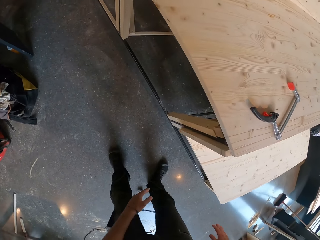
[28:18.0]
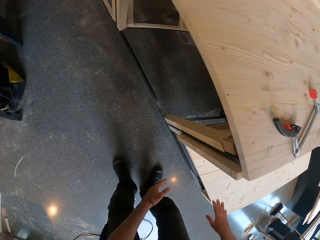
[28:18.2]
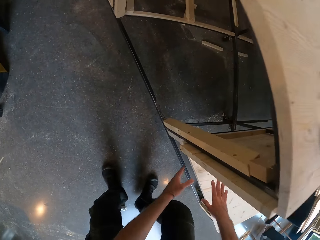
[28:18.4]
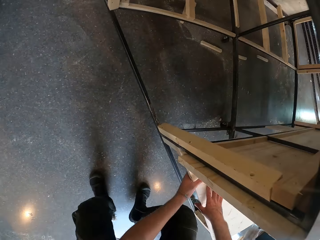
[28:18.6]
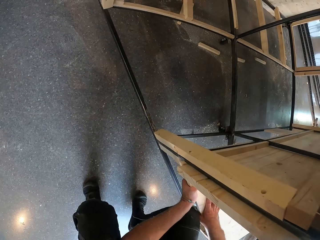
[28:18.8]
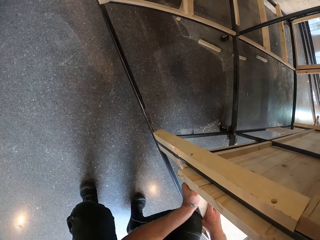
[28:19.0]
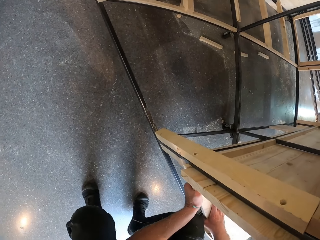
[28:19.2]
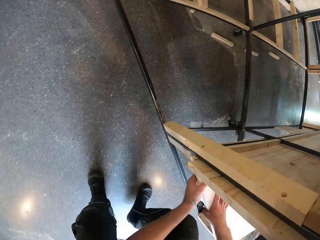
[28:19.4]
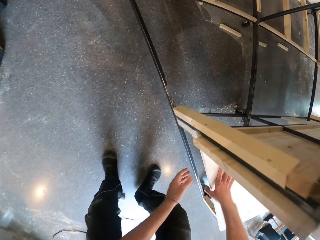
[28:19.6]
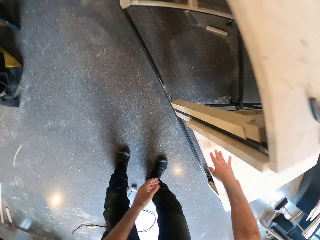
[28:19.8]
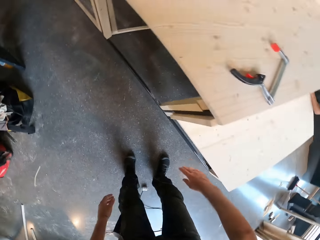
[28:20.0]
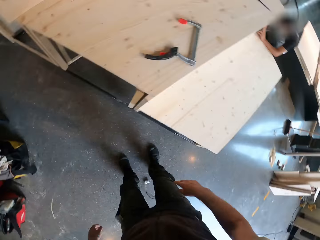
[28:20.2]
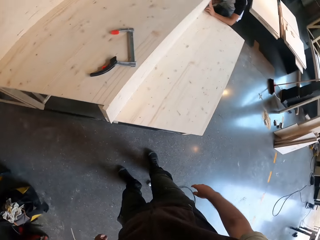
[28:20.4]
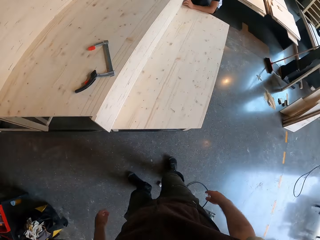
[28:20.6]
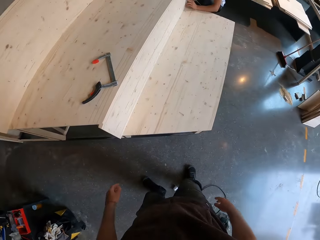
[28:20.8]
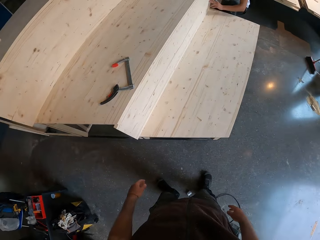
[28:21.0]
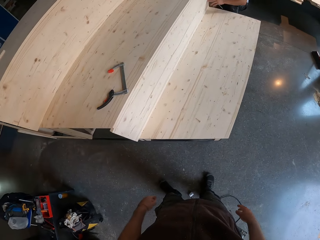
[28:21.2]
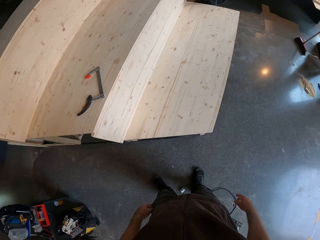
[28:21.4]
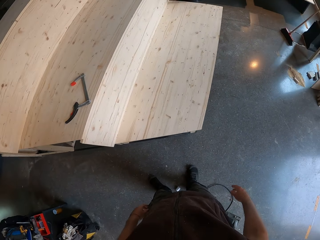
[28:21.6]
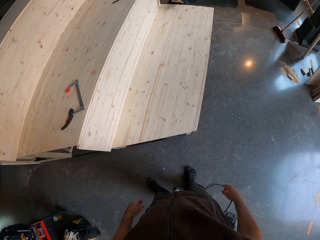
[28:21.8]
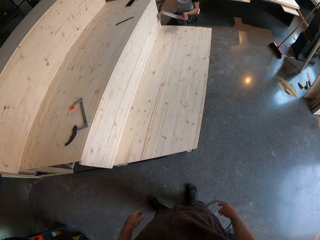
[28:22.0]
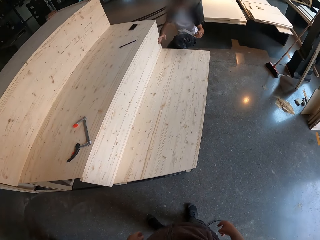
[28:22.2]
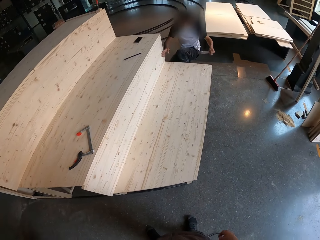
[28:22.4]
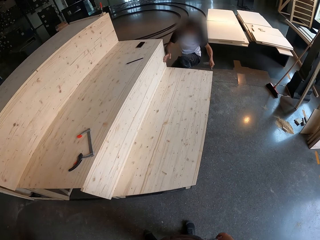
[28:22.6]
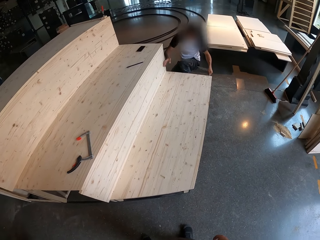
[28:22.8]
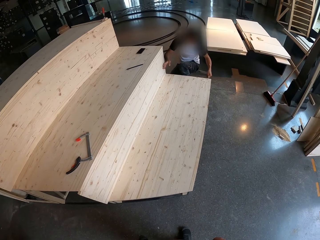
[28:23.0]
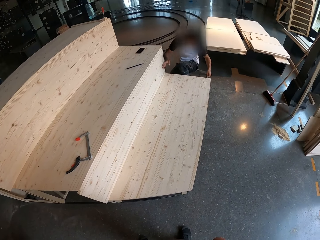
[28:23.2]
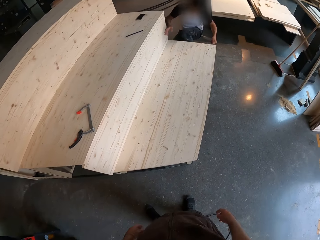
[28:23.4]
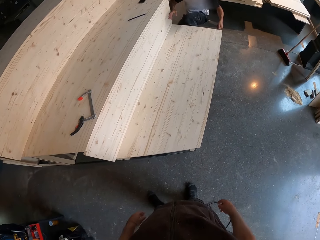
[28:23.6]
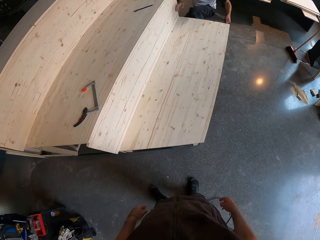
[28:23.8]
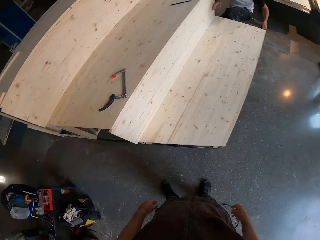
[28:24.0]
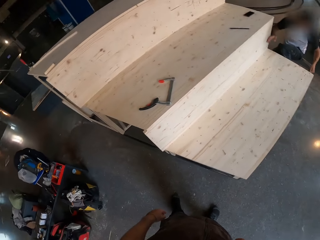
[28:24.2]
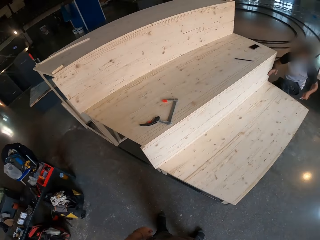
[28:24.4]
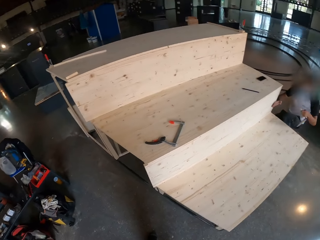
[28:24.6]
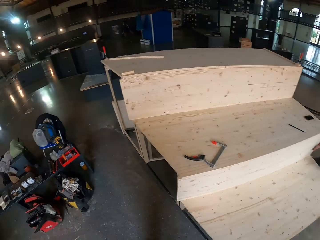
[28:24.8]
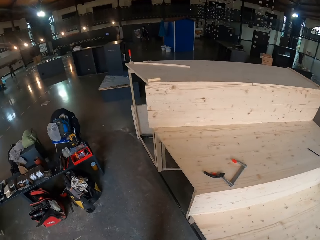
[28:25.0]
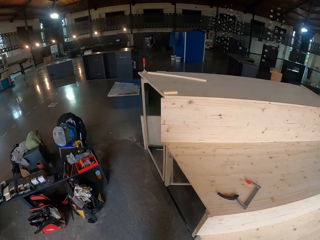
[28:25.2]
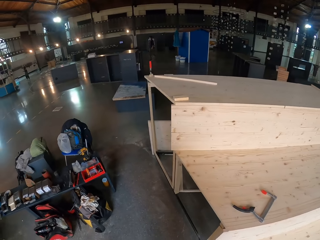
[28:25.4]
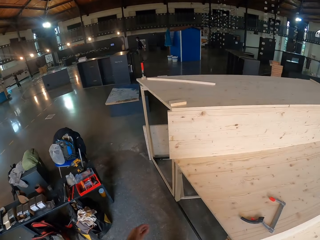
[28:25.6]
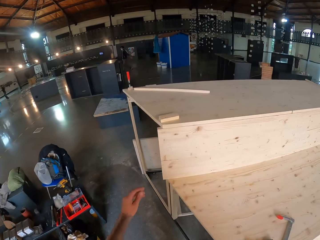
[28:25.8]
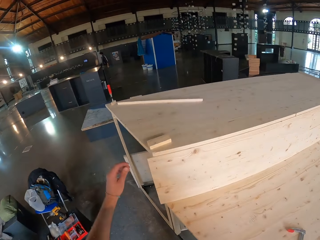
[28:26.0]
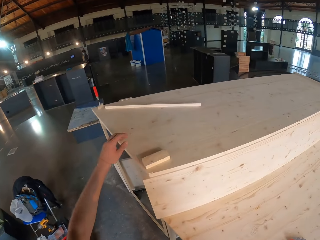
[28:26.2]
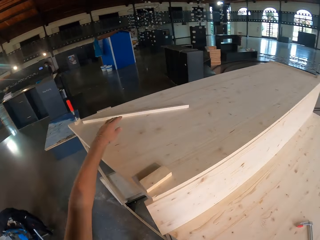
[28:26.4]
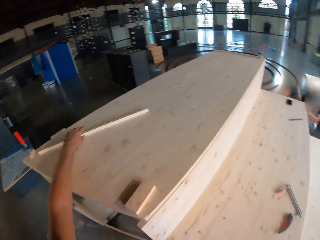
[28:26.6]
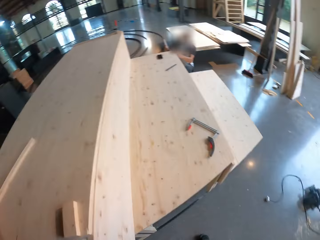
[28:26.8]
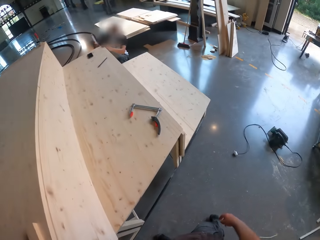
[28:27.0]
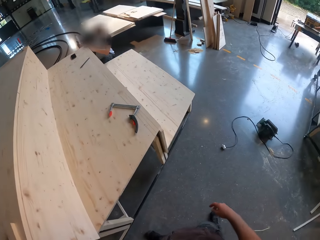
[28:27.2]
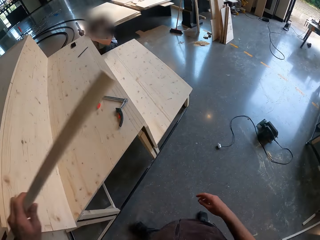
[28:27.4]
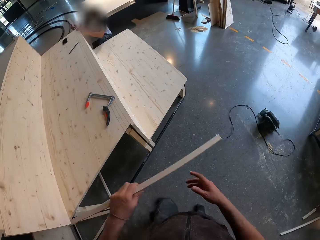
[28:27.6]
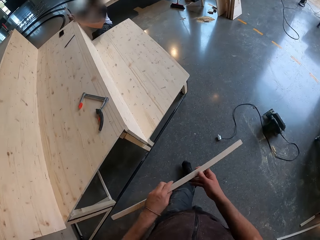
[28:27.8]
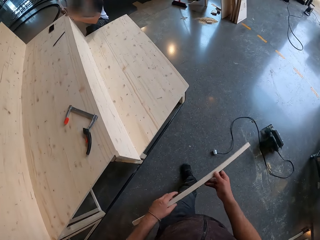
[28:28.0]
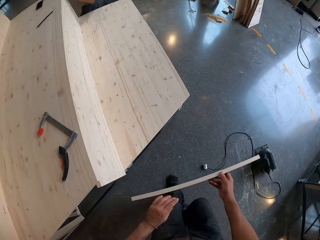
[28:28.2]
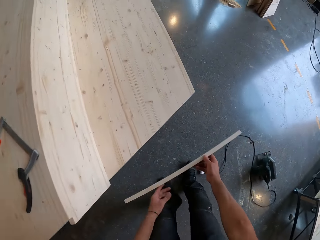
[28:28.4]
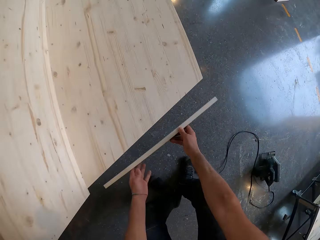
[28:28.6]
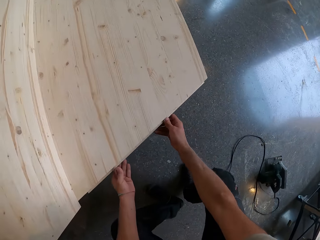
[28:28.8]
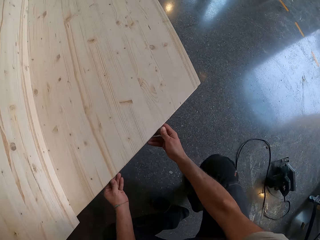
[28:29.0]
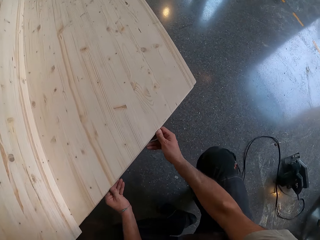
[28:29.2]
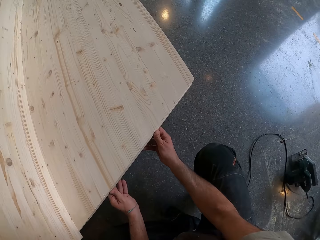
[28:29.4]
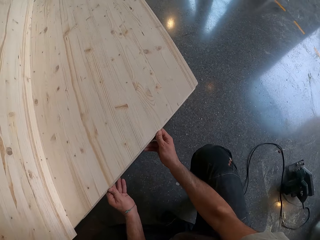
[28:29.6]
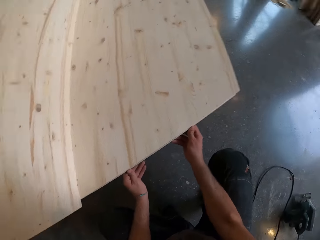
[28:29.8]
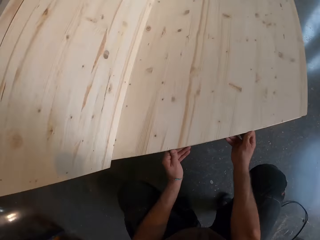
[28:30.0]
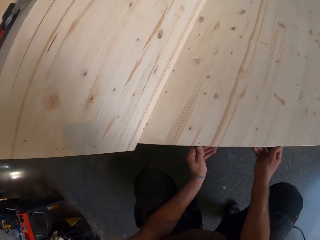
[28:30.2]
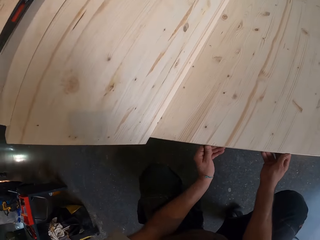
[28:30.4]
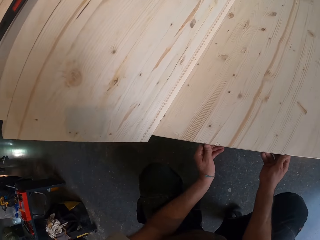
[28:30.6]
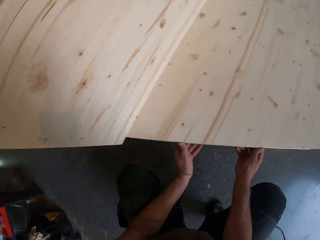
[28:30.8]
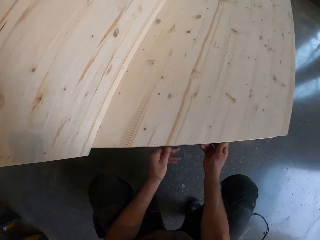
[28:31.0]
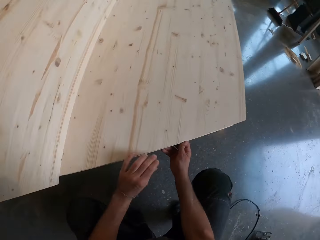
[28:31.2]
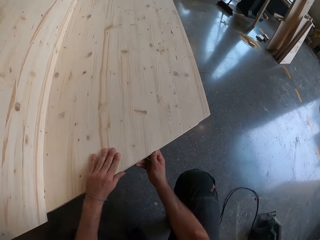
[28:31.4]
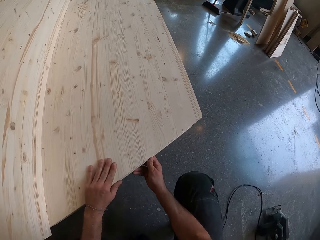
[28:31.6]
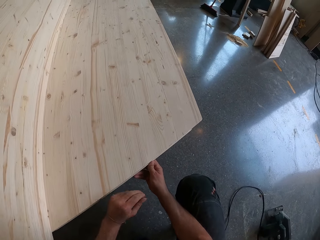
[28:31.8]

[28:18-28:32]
The camera wearer adjusts the wooden step with both hands. He touches the wood. He looks around. He picks up a piece of wood from the wooden step with his left hand. He transfers the piece of wood from his left hand to his right hand. He fixes the piece of wood to the wooden step with both hands.

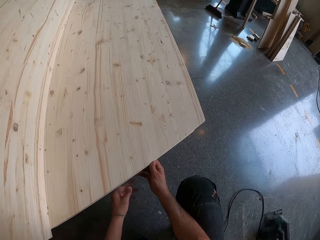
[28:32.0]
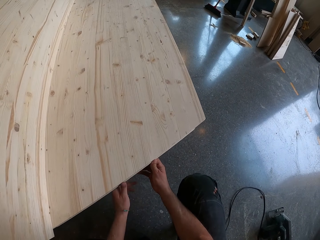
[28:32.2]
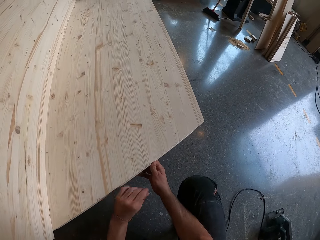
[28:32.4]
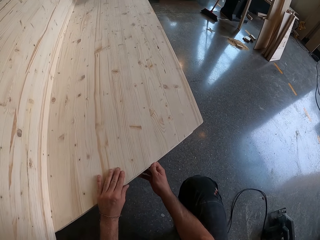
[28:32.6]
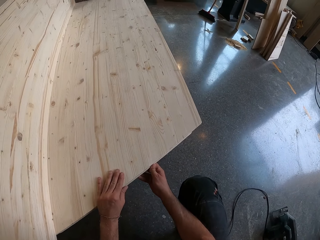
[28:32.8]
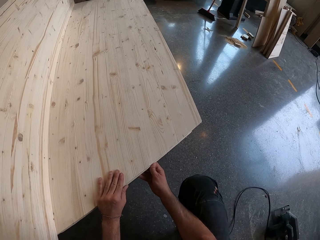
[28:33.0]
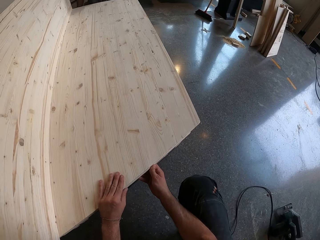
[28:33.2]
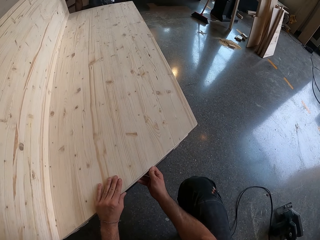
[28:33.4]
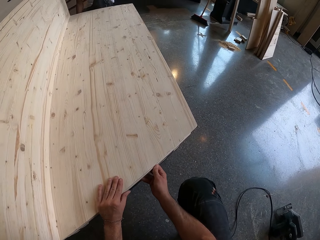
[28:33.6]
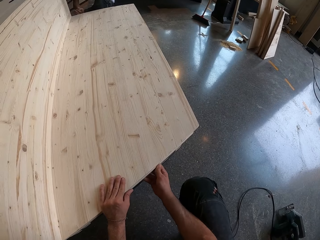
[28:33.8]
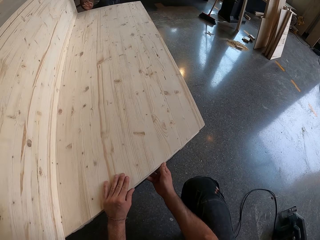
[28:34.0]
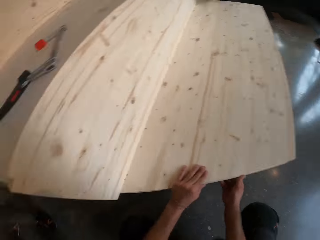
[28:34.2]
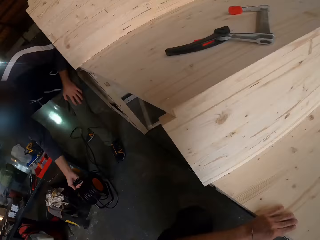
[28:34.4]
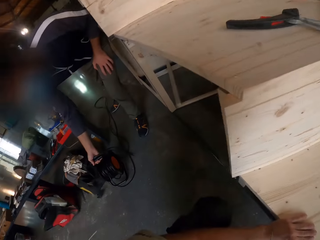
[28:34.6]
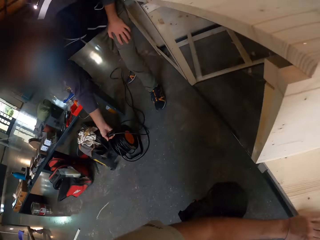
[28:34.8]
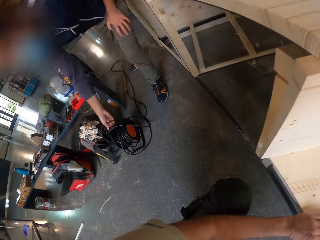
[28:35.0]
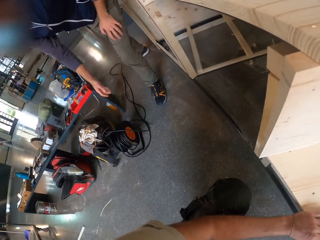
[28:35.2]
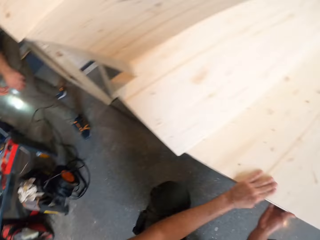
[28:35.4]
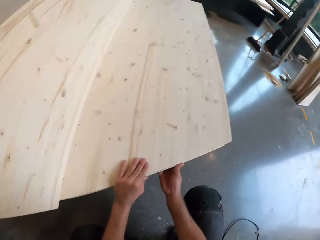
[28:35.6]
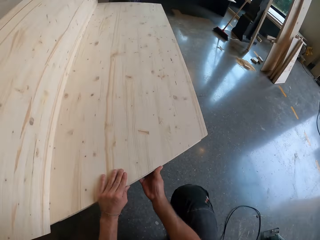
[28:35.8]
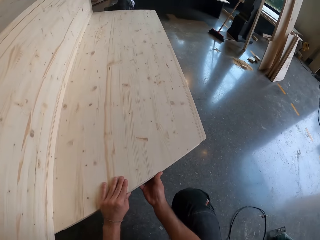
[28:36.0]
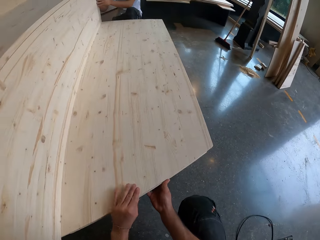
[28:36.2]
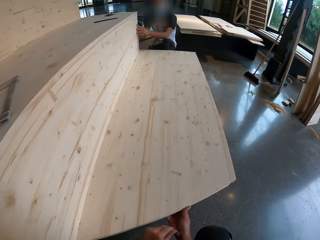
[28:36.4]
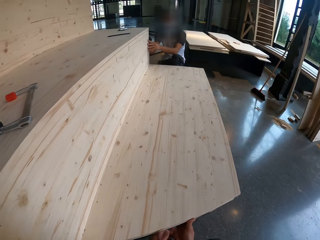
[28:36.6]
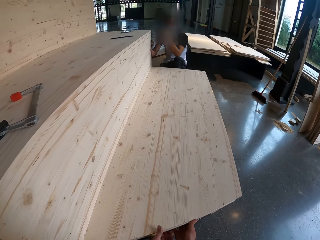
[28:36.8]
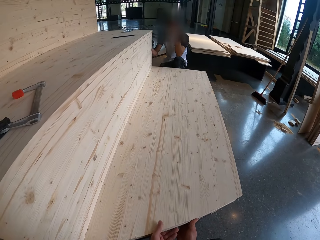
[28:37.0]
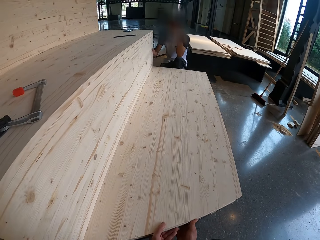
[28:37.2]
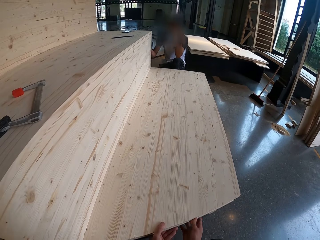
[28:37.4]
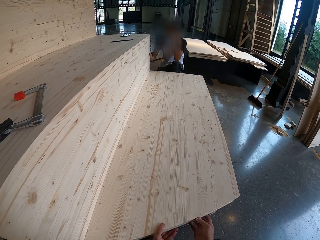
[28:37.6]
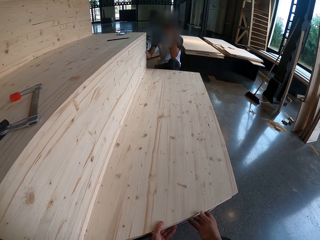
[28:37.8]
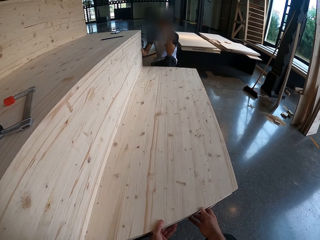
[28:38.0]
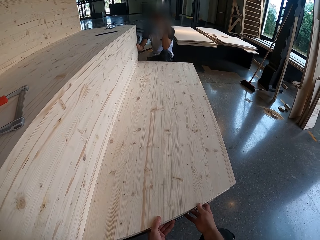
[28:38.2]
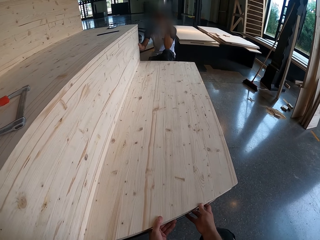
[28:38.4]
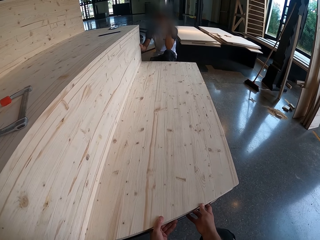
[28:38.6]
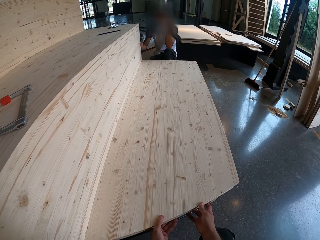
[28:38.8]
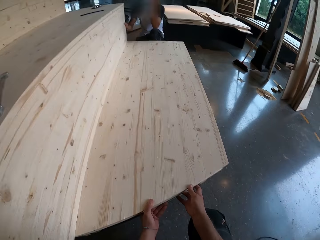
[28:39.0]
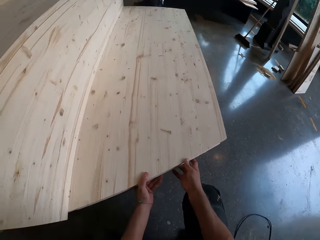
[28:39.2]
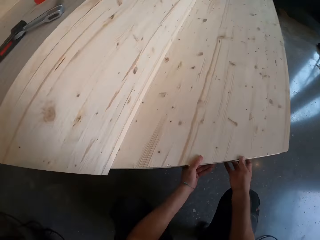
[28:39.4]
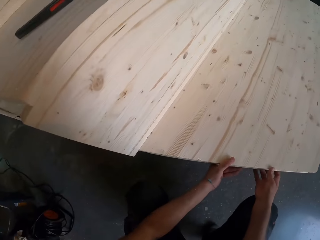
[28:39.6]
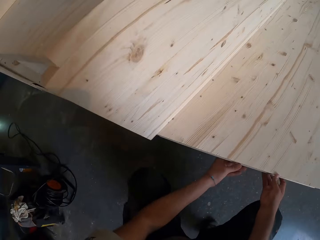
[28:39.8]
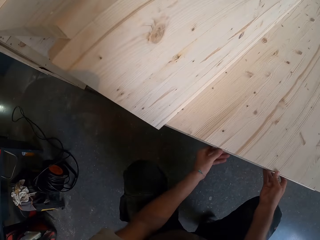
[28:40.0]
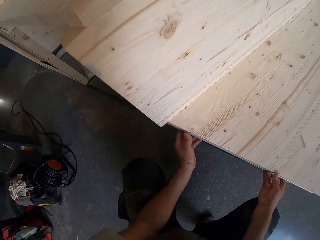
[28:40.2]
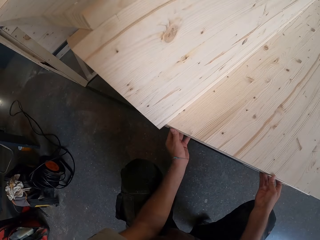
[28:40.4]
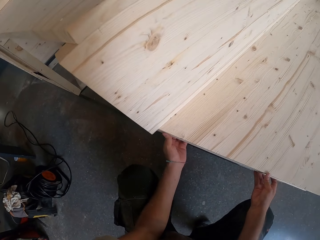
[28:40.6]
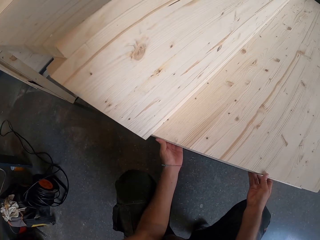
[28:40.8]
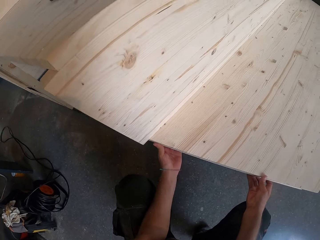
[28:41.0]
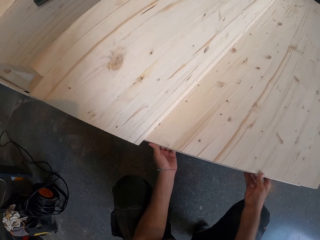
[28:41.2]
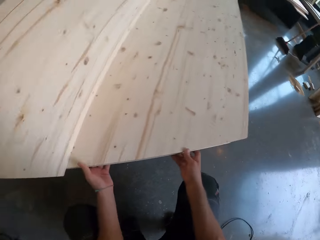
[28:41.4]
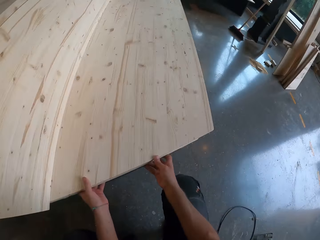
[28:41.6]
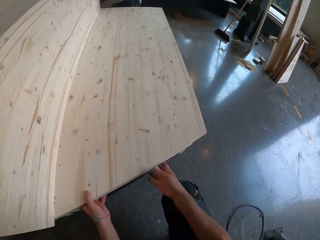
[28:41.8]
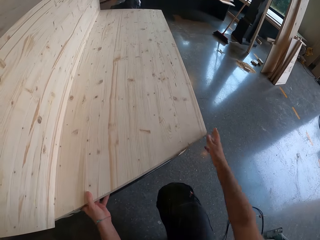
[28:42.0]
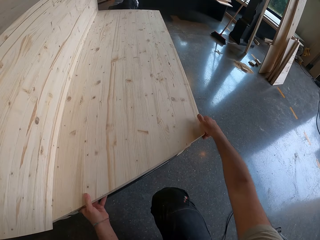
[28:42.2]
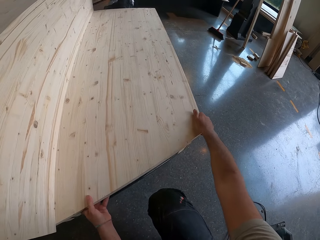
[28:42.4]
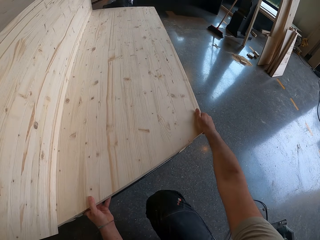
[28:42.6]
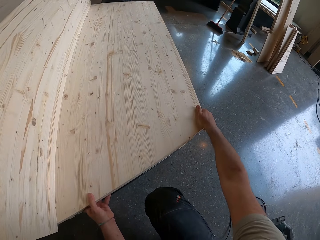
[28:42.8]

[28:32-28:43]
A man drops a cable roller on the floor with his right hand.
